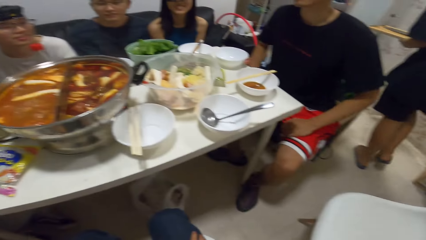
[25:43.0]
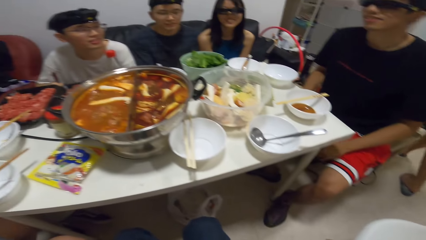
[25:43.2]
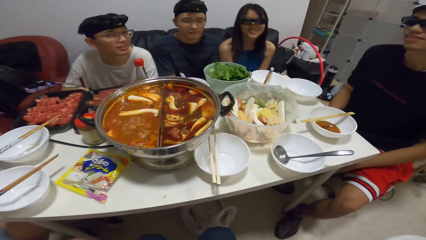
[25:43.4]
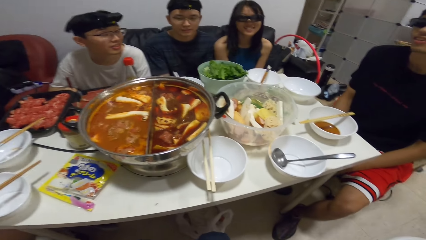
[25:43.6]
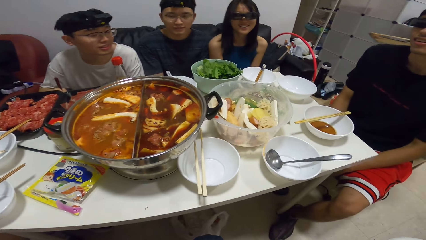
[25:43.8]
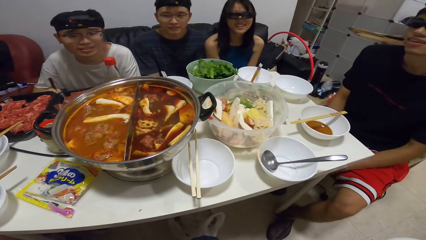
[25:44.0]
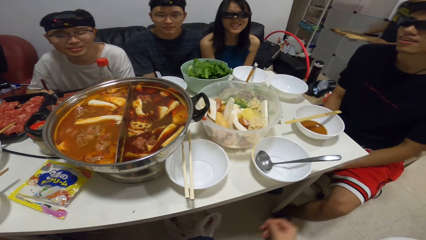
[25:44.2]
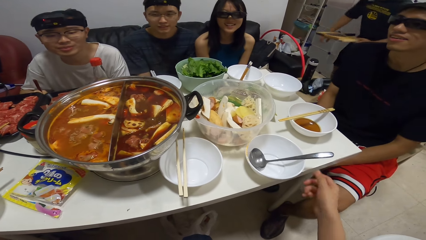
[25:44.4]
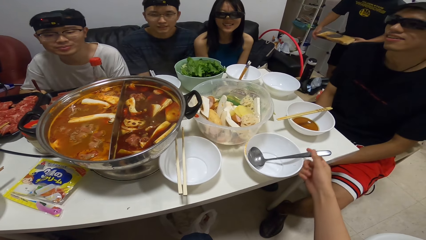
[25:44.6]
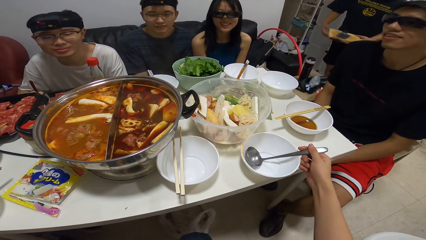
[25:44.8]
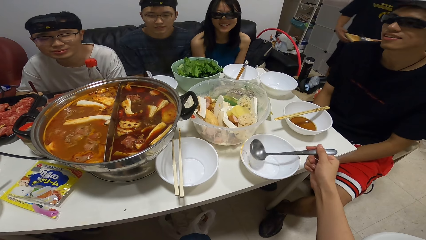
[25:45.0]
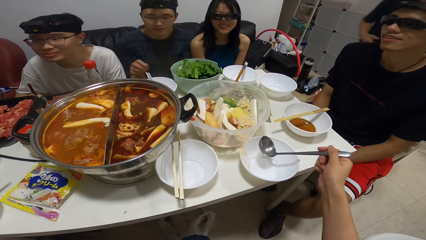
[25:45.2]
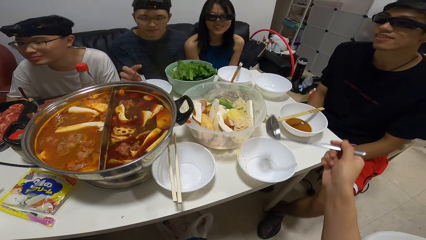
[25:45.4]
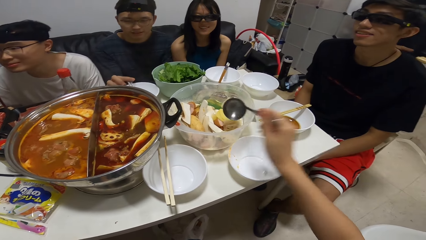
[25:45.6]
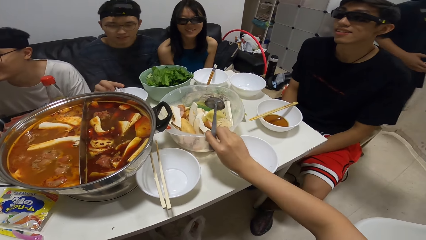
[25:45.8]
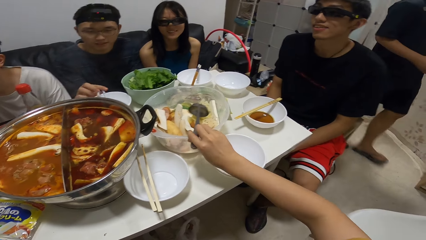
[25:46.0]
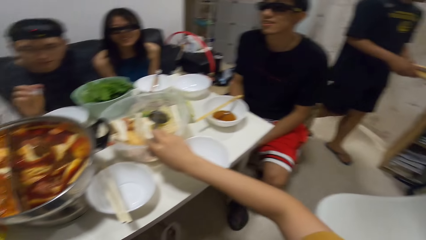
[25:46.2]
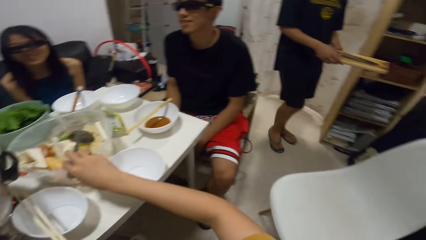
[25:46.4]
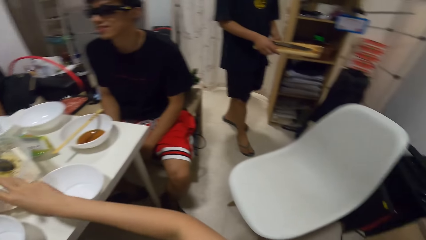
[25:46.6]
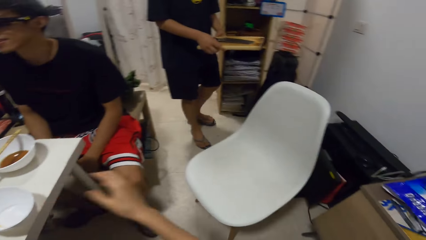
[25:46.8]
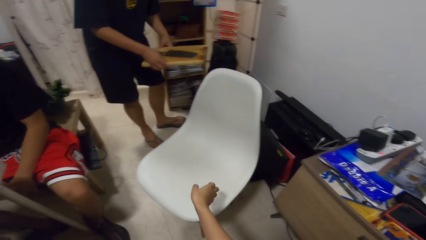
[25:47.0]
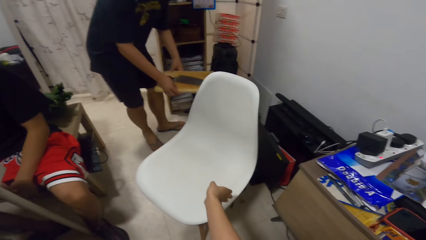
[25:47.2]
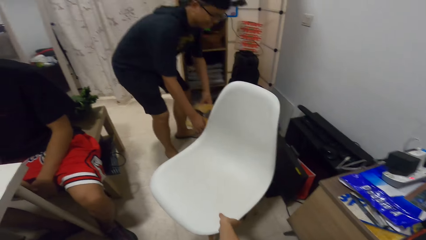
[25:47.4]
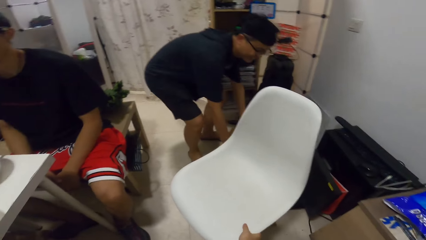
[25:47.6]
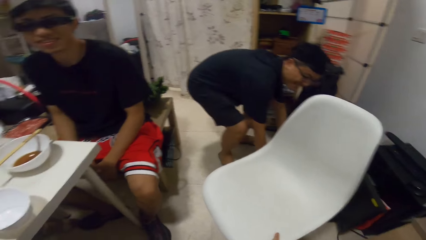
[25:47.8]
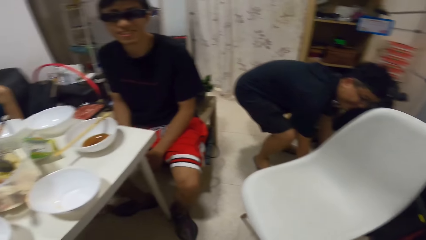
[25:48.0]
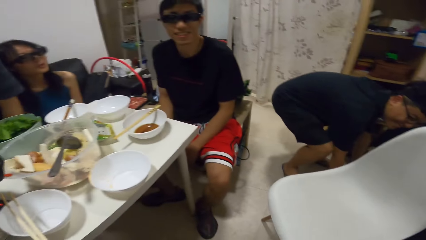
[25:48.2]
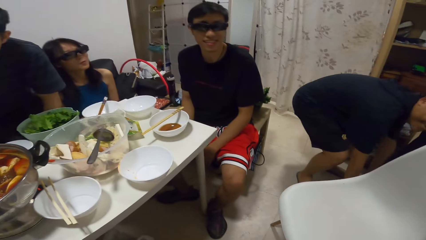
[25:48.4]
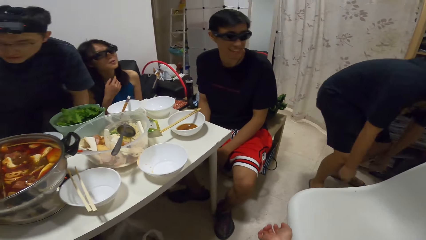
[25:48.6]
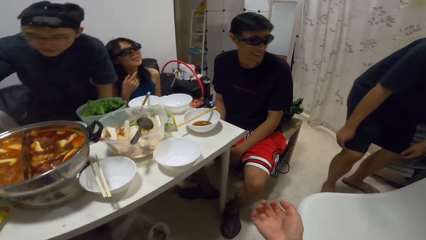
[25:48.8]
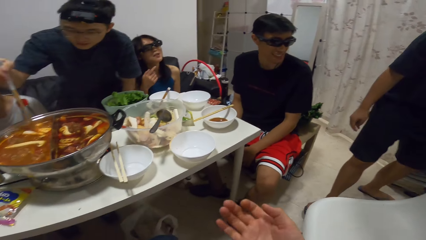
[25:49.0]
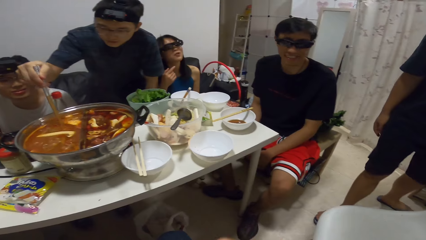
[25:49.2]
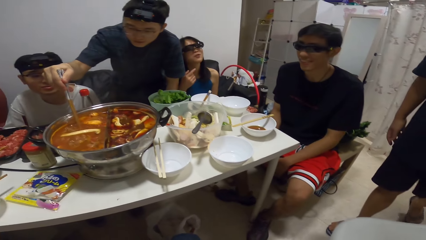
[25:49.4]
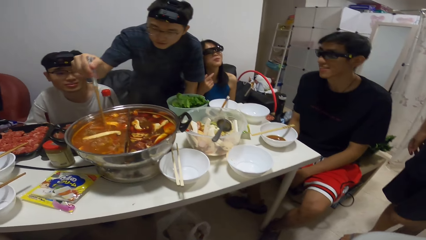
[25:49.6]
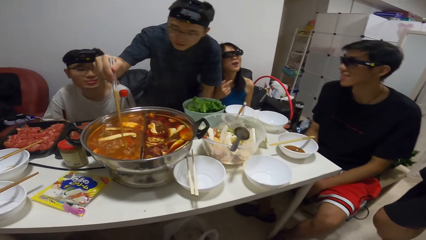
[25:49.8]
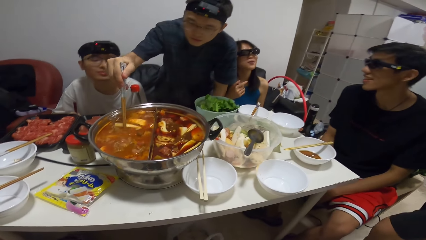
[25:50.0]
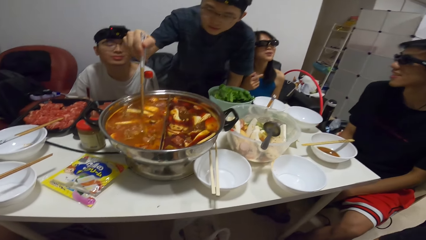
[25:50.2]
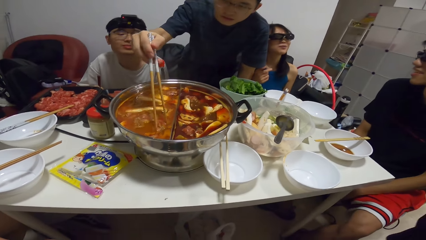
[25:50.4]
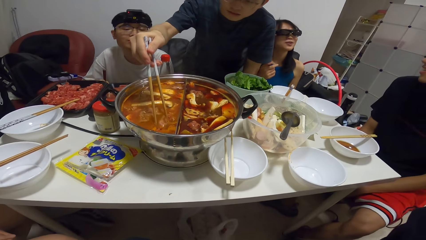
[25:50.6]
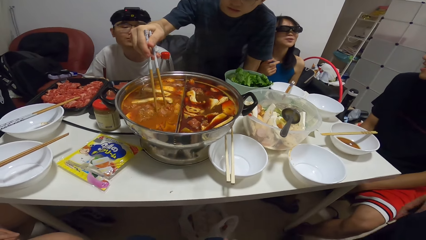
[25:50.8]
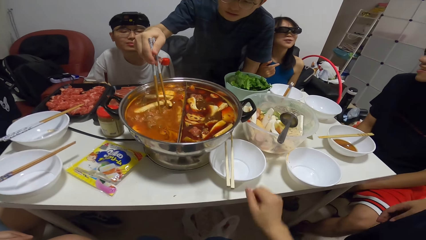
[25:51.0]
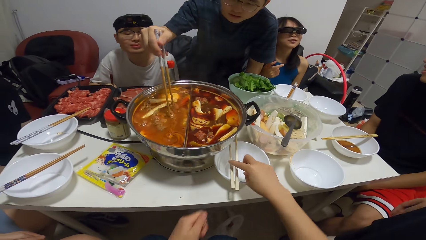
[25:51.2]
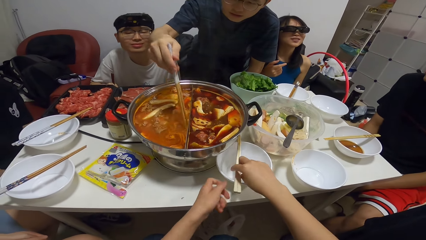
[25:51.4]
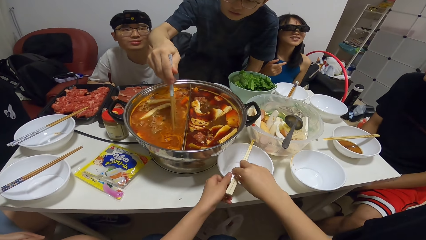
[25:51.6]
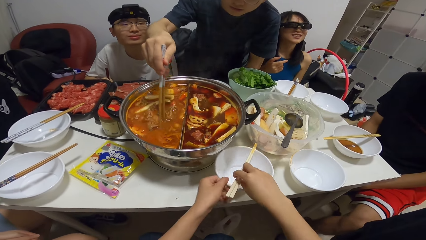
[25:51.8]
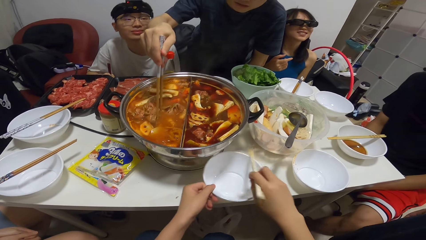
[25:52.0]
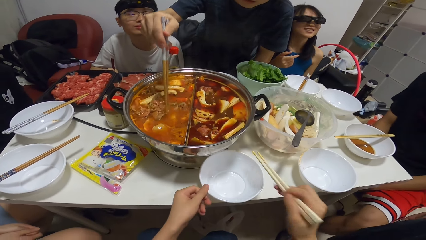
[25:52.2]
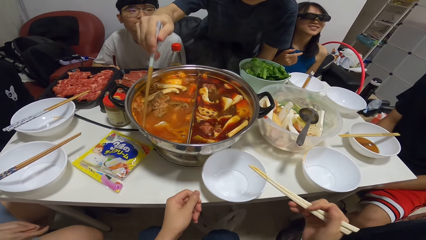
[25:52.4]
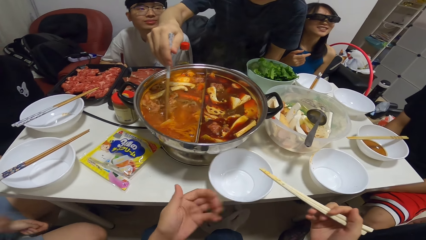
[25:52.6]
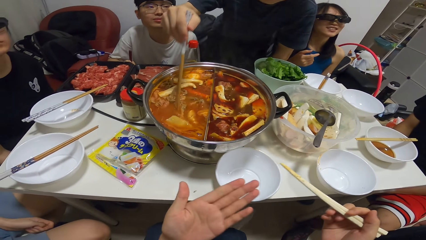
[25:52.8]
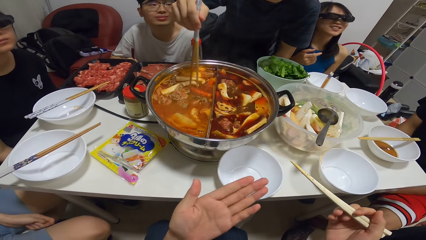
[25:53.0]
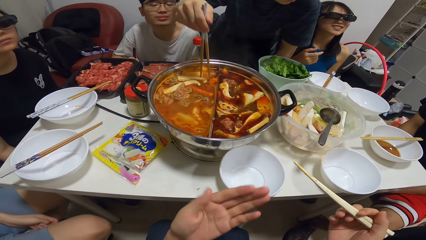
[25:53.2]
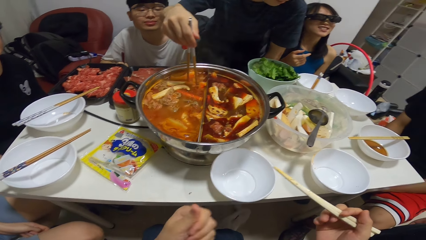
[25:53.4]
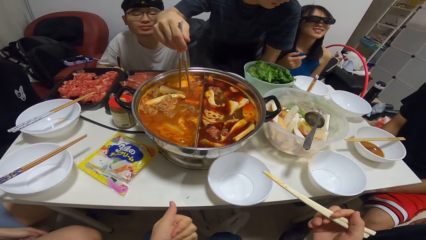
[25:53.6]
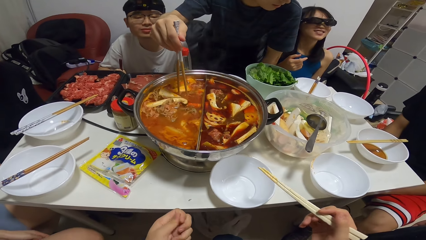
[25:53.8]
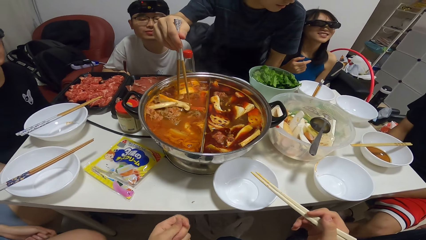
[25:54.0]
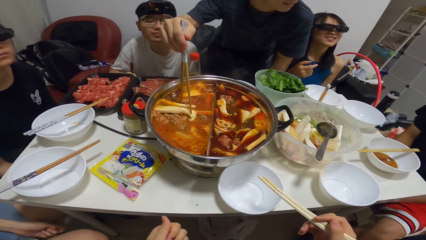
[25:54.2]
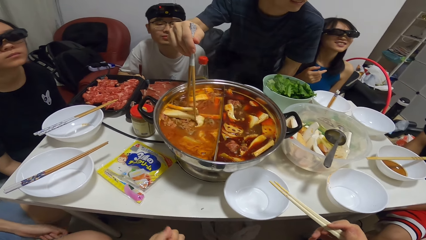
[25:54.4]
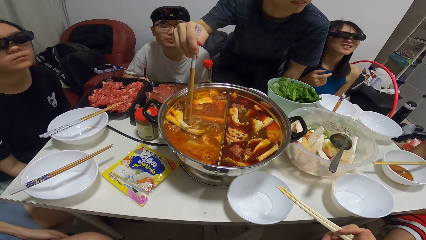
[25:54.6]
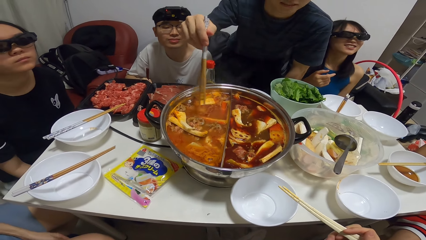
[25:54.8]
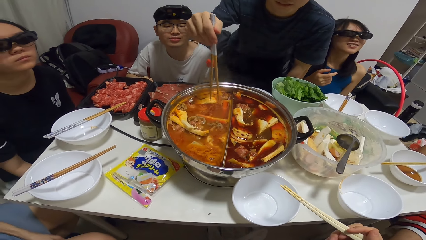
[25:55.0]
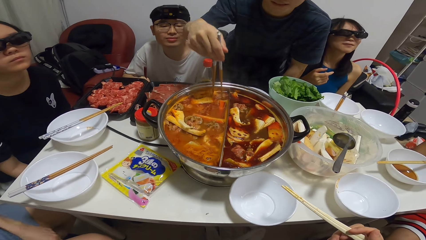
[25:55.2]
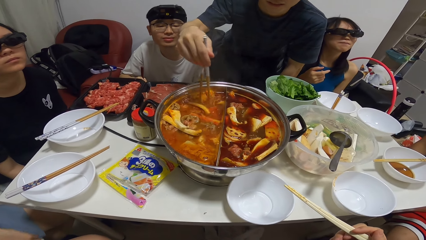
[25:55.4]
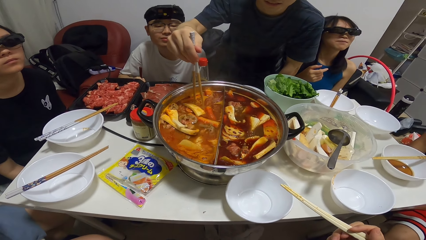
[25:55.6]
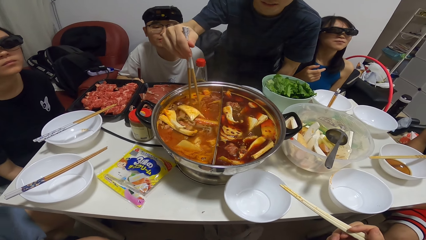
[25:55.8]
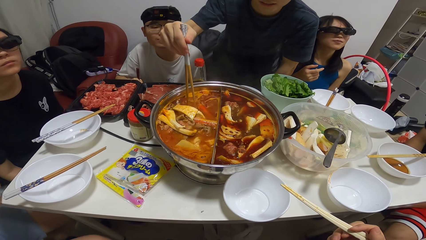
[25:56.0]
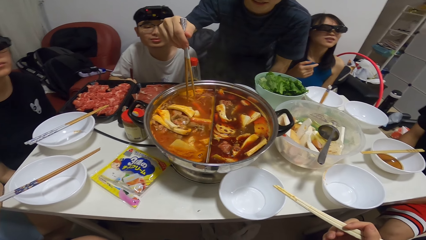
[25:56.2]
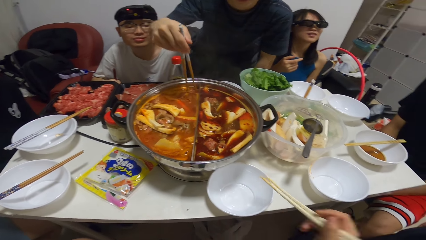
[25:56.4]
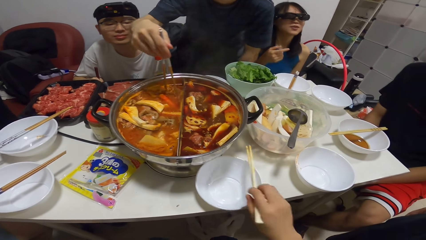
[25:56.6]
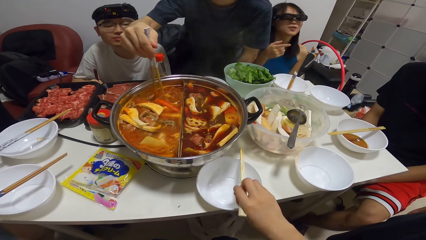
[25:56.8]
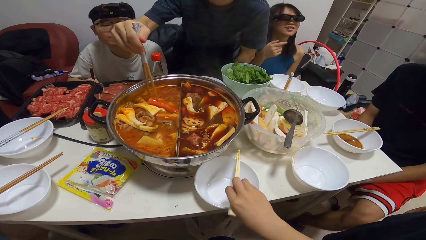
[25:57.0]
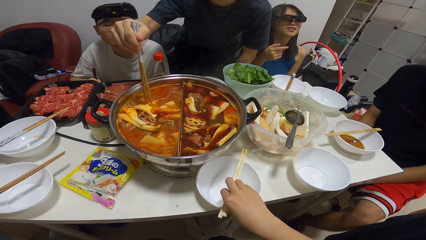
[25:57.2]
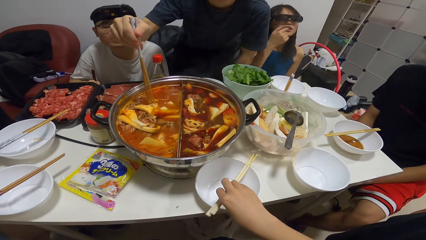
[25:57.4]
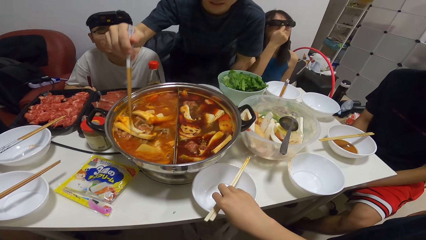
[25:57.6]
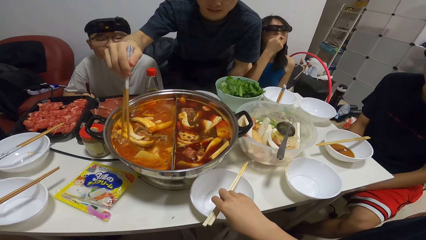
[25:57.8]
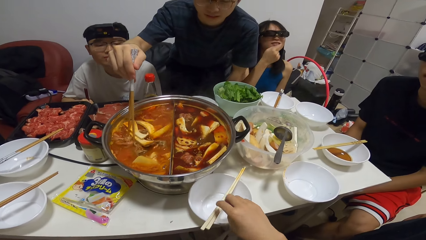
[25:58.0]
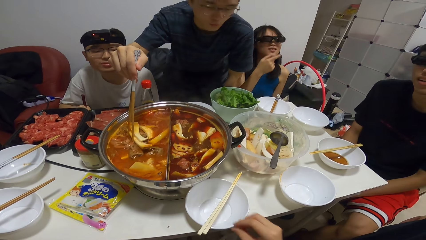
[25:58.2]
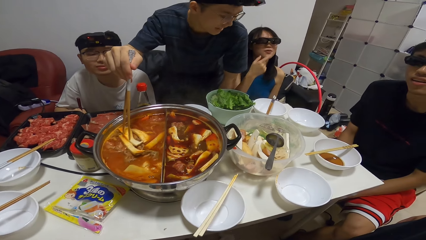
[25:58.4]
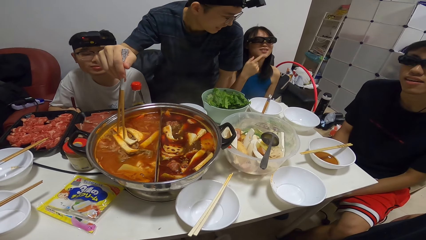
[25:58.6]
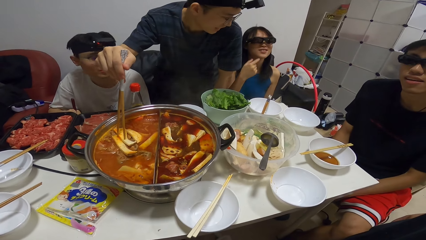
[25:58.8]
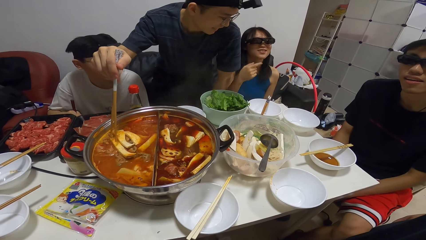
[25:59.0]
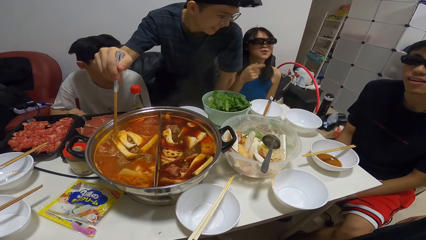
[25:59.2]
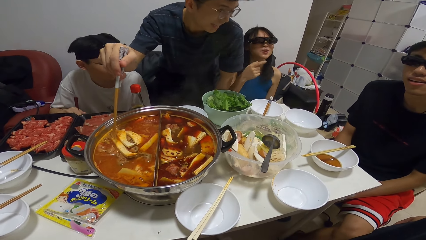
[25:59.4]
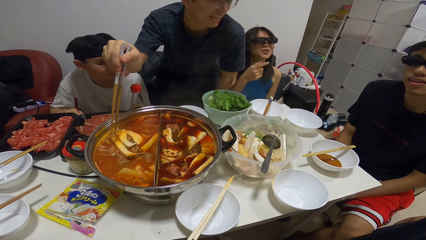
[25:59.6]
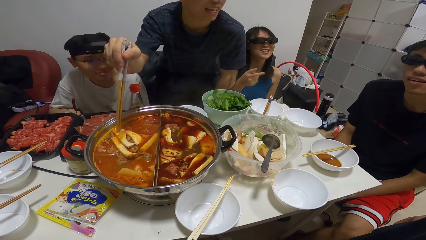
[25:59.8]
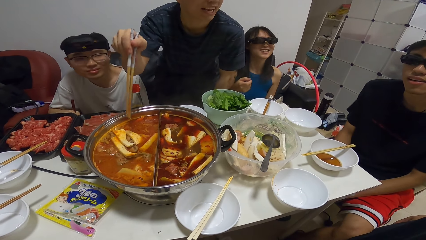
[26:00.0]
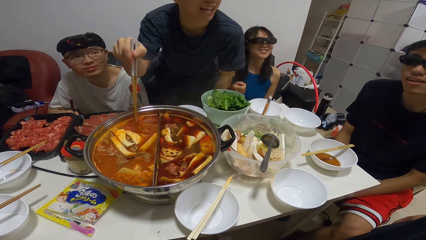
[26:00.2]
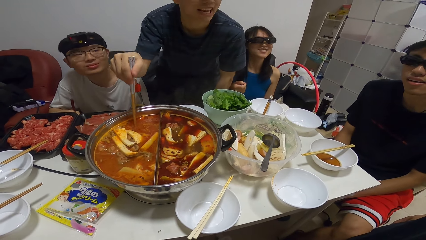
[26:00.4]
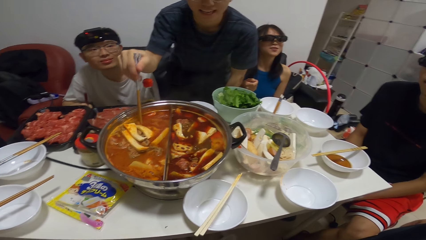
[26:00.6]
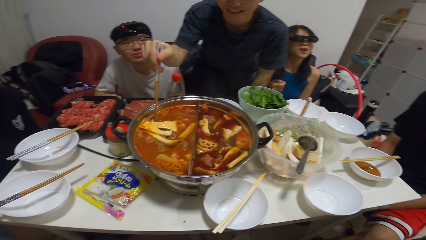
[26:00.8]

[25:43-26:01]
The camera wearer picks up the serving spoon from the plate with his right hand. He places the spoon in the bowl on the dining table. He pulls a chair with his right hand. A woman interacts with the camera wearer. The camera wearer looks around. A man stirs the food in the hot pot with the chopstick. The camera wearer picks up the chopstick from the plate with his right hand. He adjusts the plate on the dining table with his left hand. He observes his palm. The man stirs in the food. The camera wearer drops the chopstick on the plate with his right hand. The man stirs in the food.
